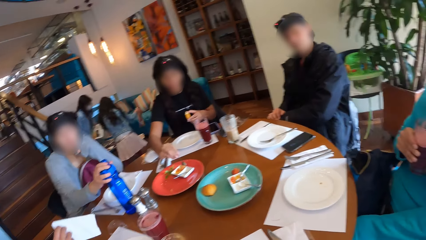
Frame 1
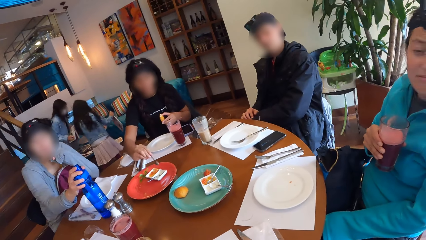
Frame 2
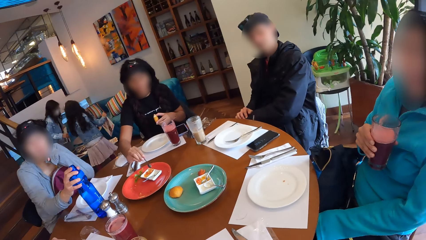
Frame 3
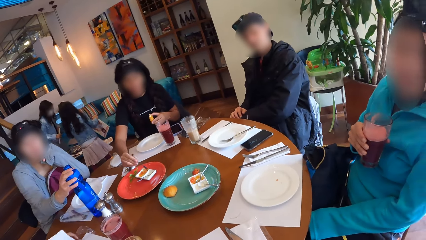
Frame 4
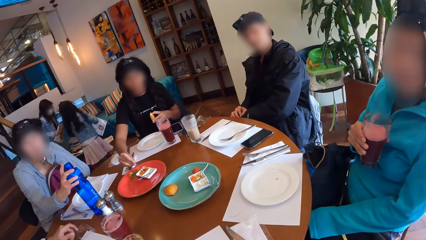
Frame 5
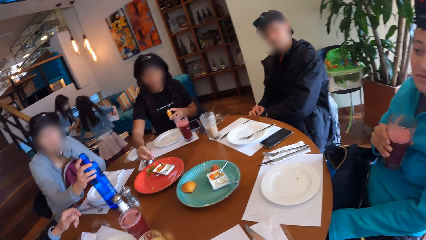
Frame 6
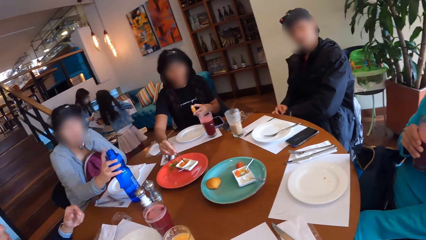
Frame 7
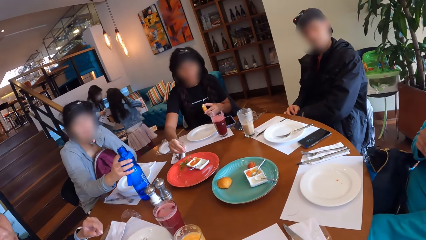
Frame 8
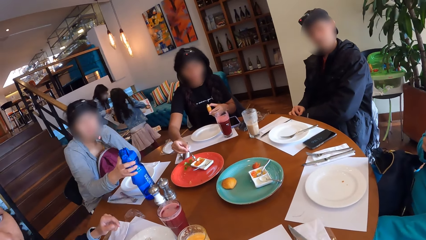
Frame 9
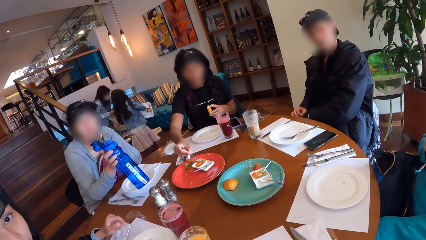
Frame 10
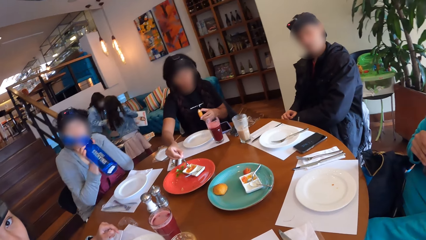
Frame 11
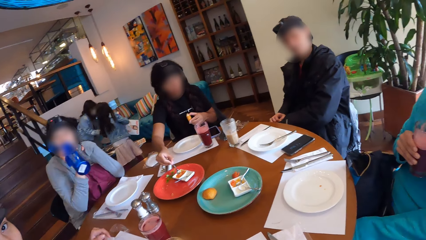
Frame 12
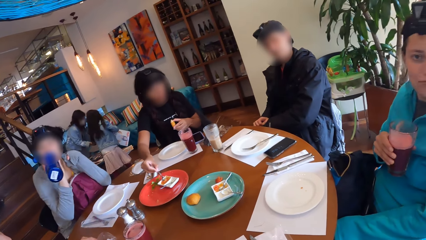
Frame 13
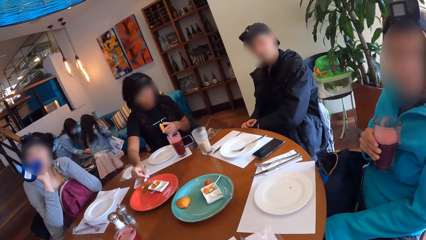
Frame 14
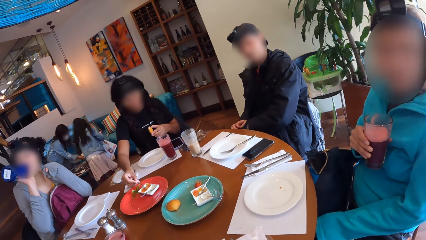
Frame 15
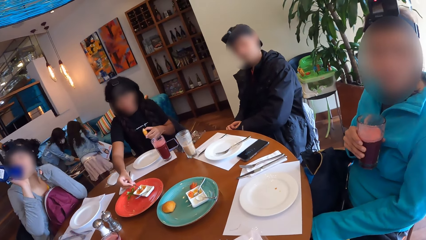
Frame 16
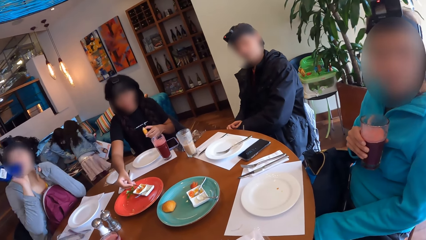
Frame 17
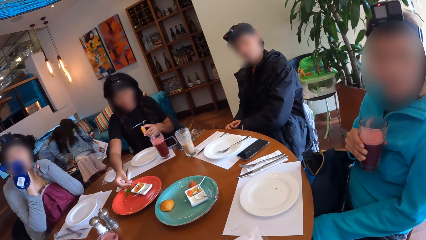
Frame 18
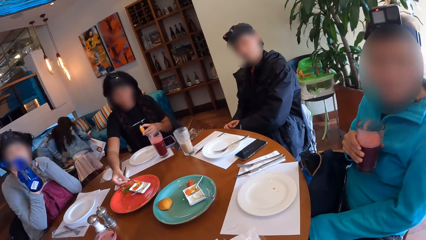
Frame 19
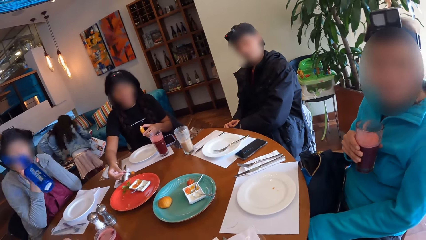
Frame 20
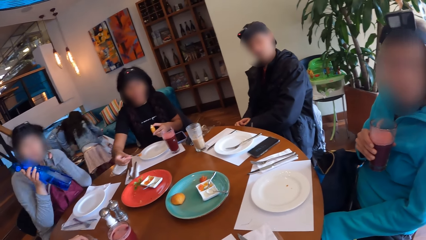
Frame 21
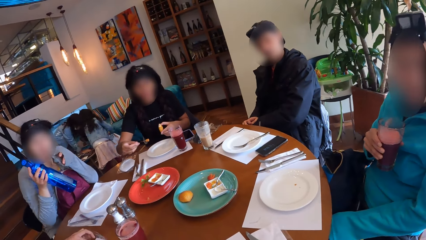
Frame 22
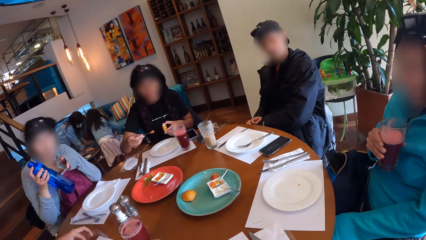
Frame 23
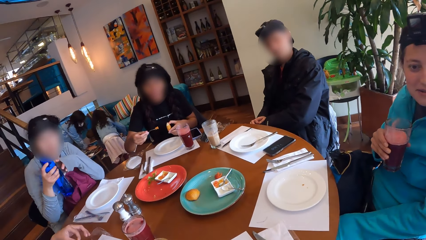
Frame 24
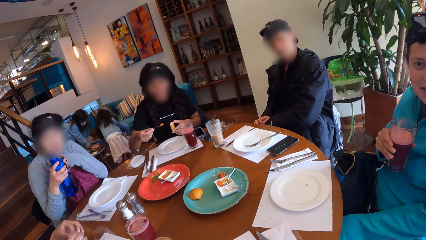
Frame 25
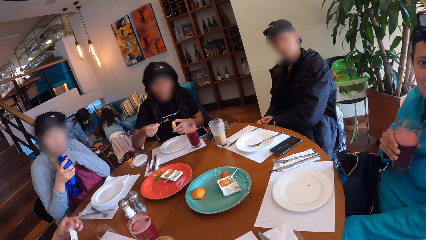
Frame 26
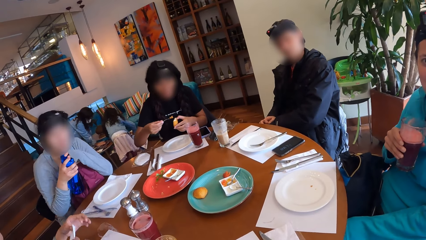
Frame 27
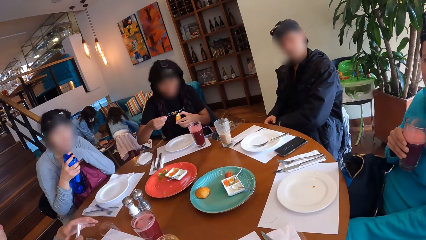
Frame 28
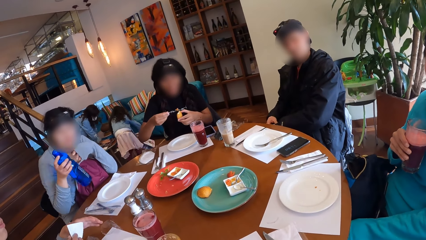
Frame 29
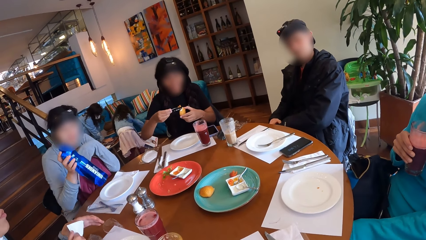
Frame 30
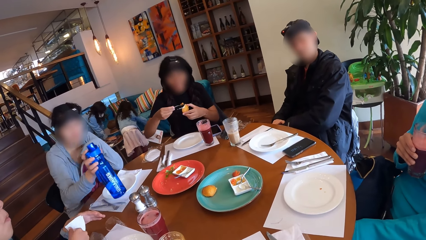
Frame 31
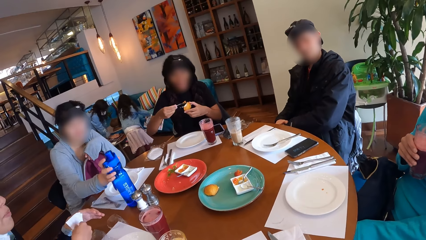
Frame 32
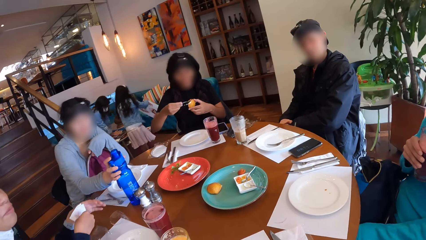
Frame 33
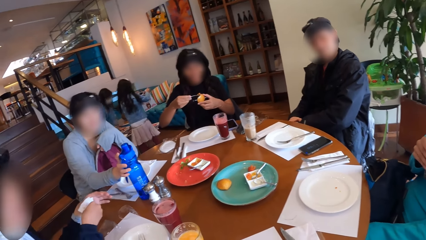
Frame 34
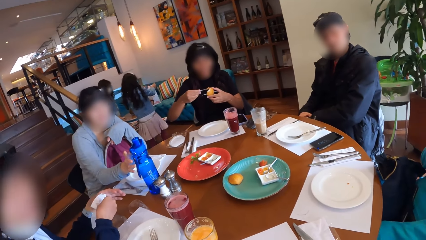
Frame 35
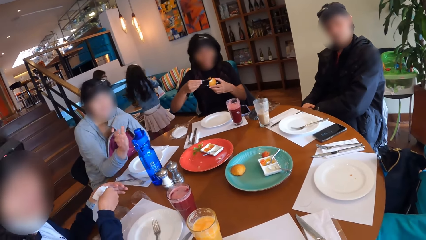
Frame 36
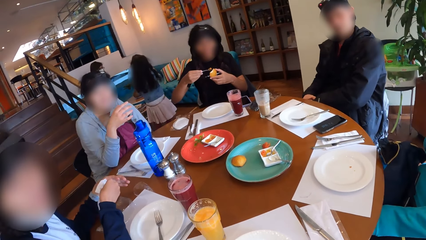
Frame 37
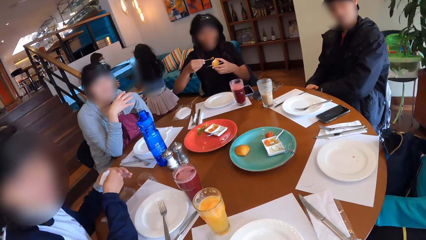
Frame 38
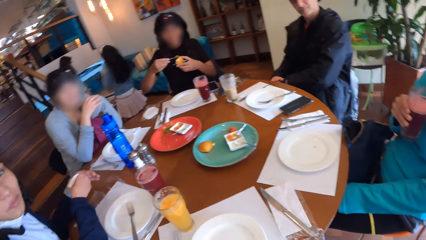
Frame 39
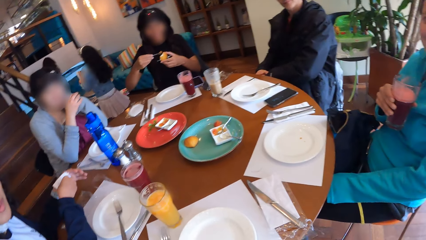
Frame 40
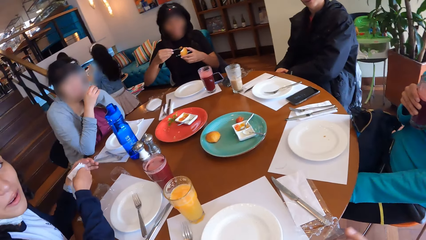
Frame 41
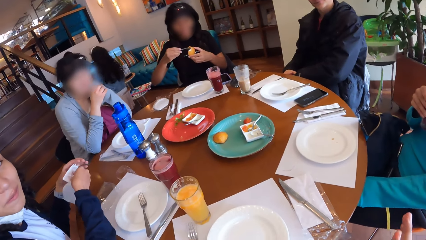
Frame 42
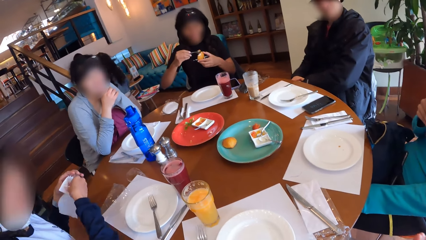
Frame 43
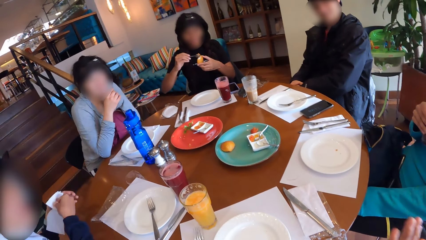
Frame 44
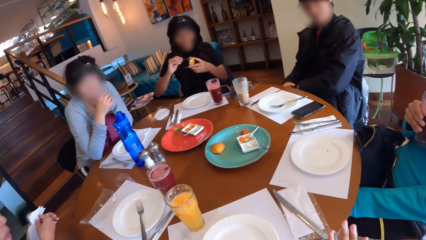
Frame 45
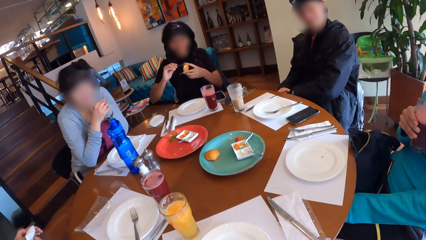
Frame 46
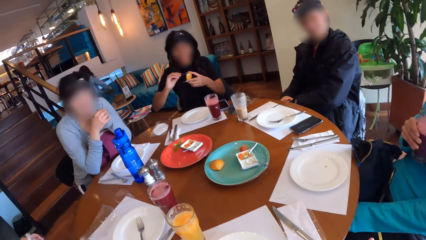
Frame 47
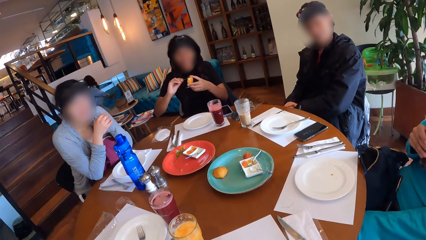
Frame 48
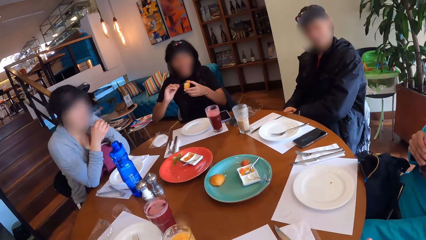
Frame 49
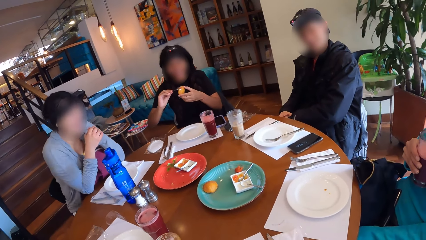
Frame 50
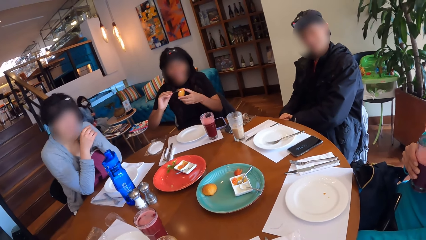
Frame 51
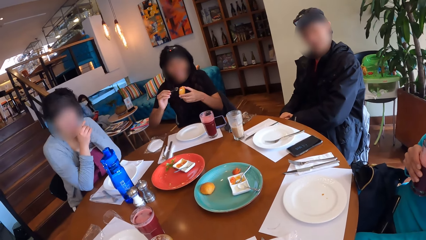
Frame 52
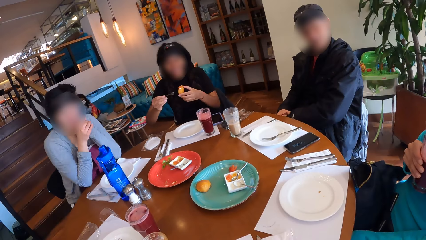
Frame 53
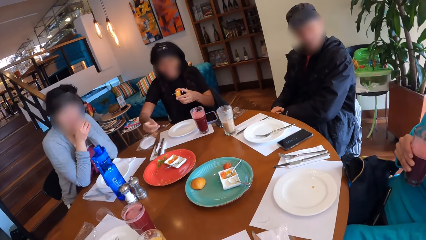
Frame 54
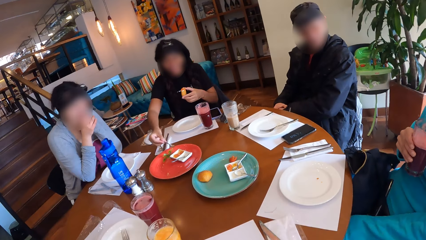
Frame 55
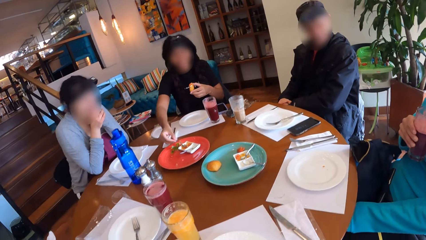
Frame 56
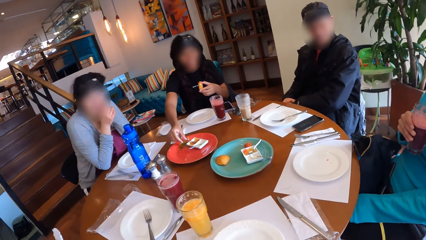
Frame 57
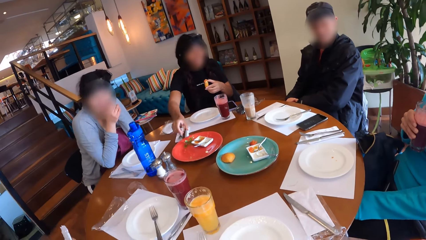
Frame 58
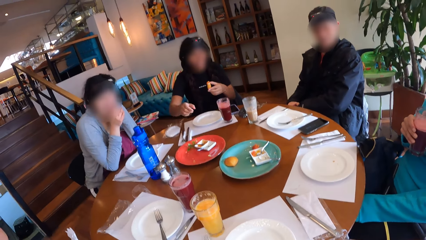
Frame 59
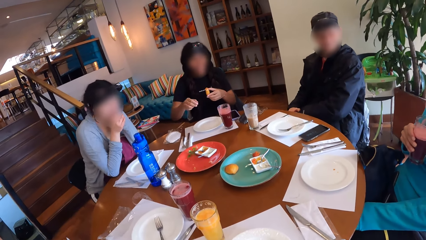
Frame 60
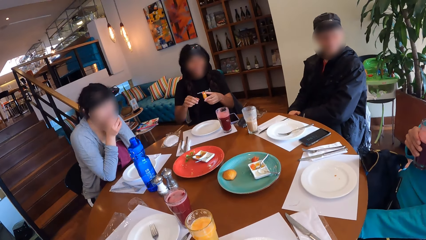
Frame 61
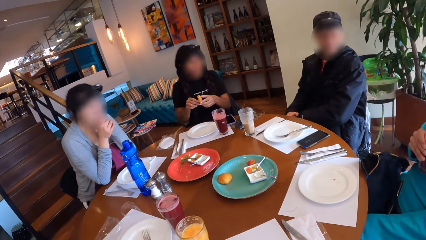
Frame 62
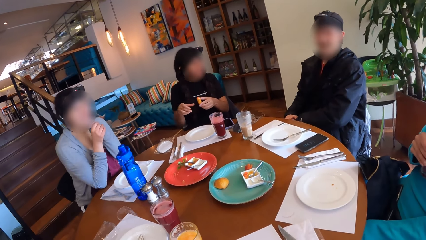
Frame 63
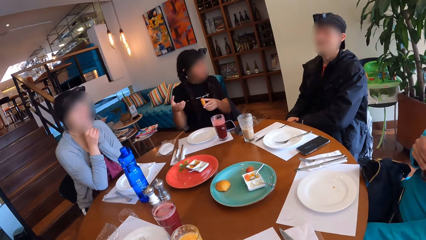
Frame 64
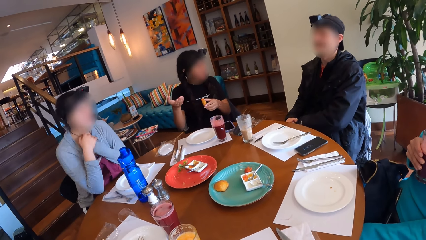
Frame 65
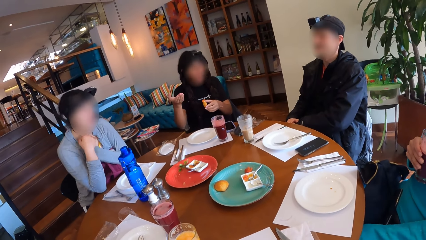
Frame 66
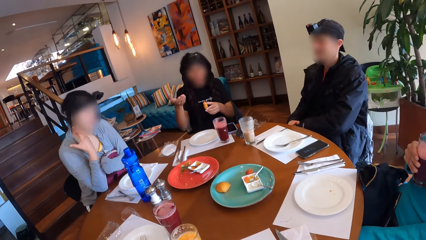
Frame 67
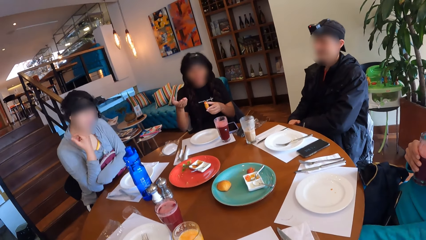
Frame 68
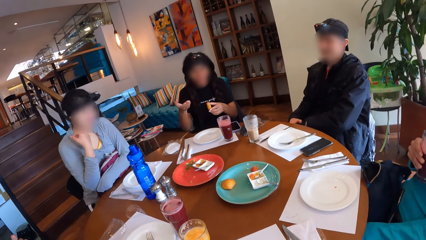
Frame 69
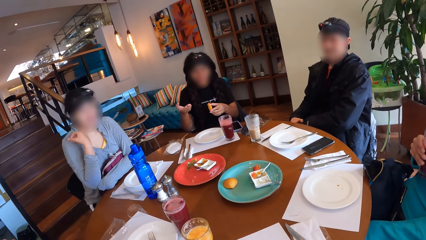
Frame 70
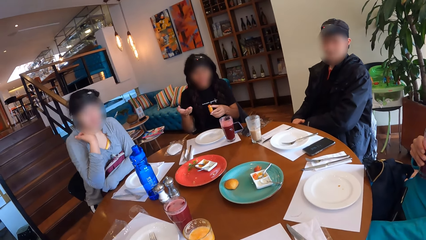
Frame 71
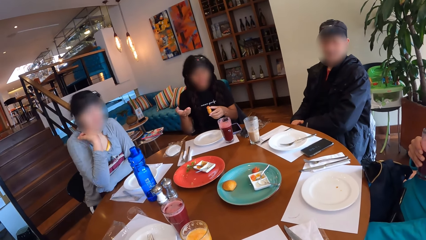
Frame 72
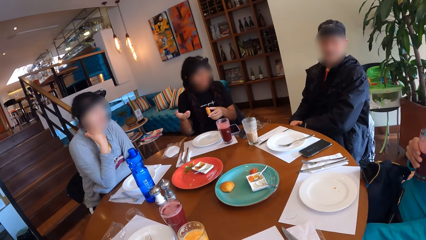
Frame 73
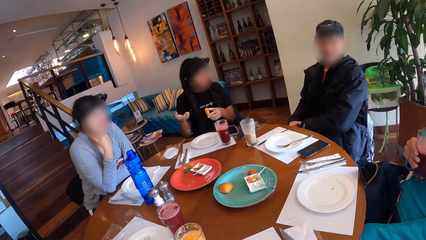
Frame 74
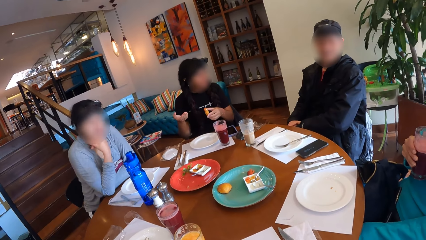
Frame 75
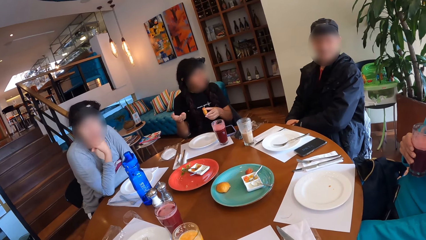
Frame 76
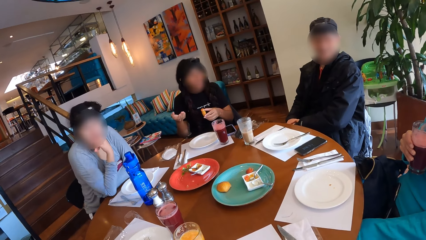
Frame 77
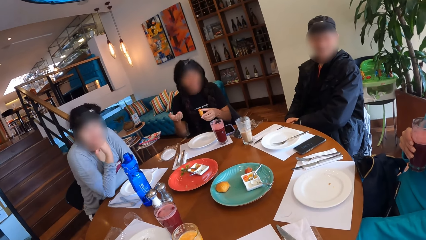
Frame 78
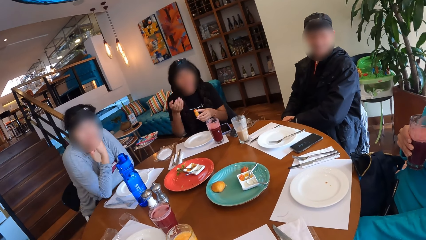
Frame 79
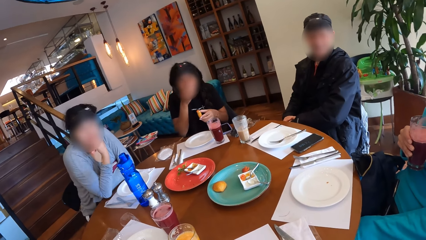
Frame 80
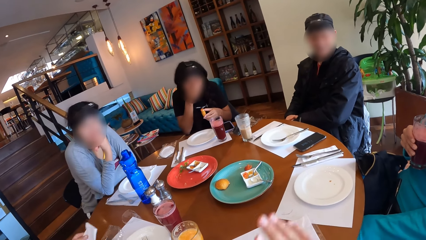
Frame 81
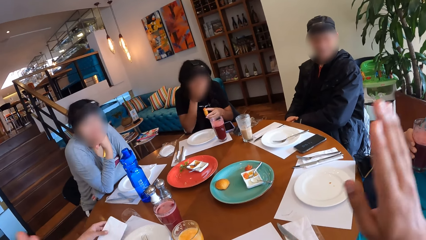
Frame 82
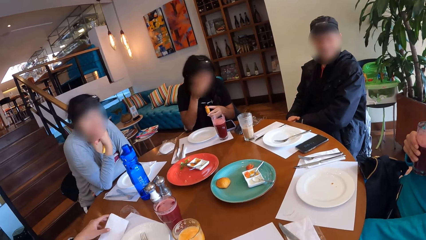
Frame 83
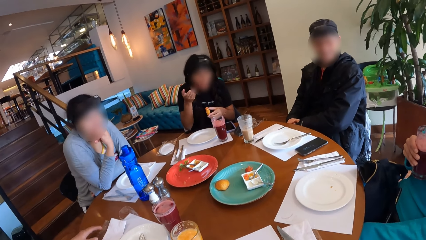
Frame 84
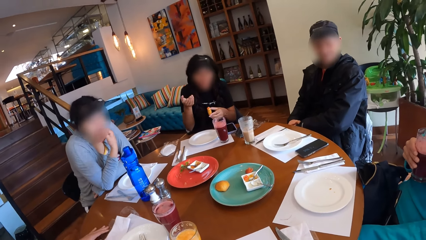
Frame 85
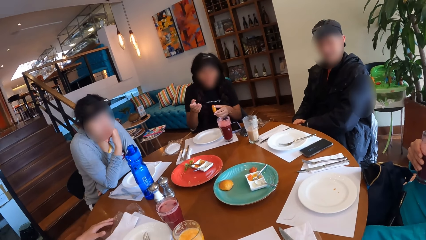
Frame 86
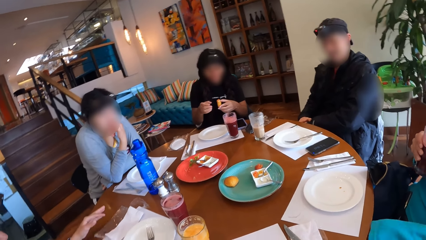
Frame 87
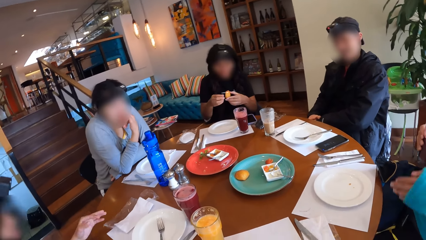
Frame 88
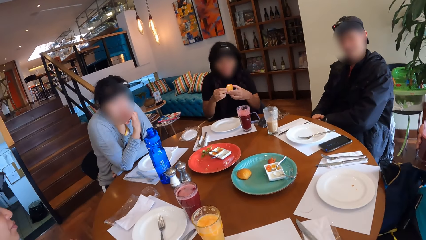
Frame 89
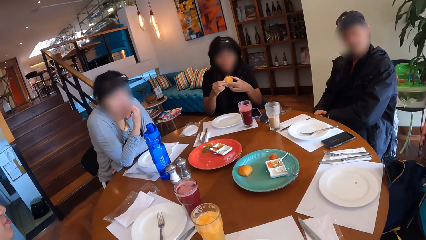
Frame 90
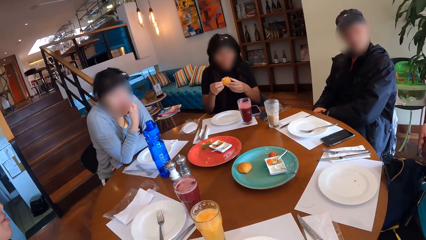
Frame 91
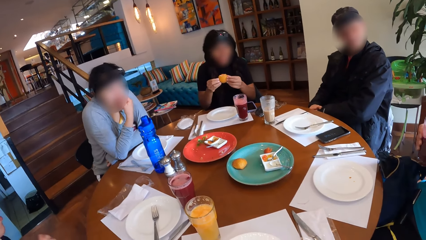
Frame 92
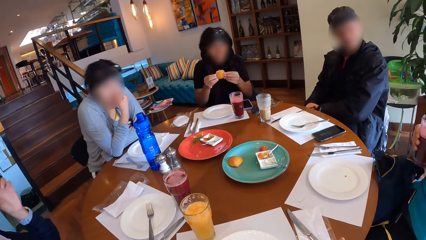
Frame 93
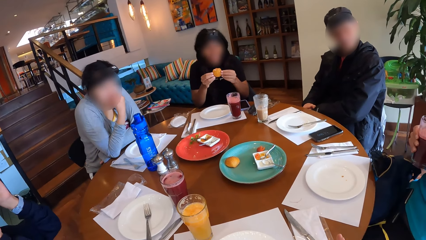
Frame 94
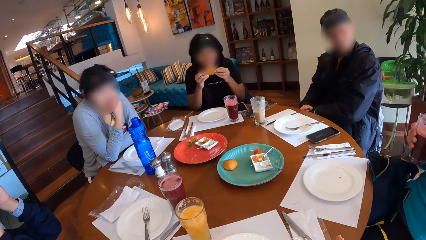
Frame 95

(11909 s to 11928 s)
A woman interacts with the camera wearer. Another woman drinks from the water bottle in her right hand. The camera wearer looks at a lady. A third woman puts the condiment on the spoon in her right hand on the snack in her left hand. A fourth woman cleans her left hand with the serviette in her right hand. The second woman puts the water bottle in her right hand on the table. The fourth woman interacts with the camera wearer. The second woman interacts with the camera wearer and the other people. The camera wearer looks at another lady. A man interacts with the first woman. The third woman drops the spoon in her right hand in the condiment container in the tray. The third woman interacts with the camera wearer and the other people and gesticulates with her right hand. The camera wearer gesticulates with his hands. He raises his right hand up.
